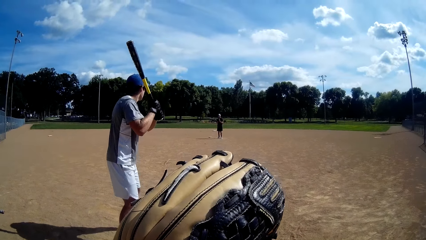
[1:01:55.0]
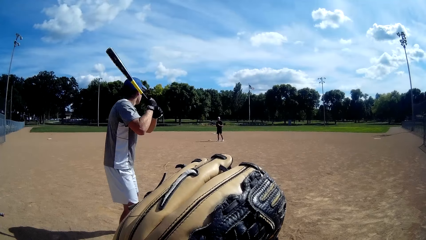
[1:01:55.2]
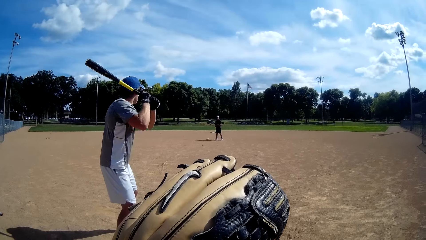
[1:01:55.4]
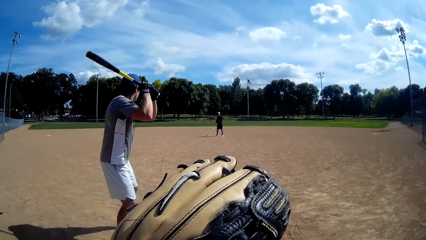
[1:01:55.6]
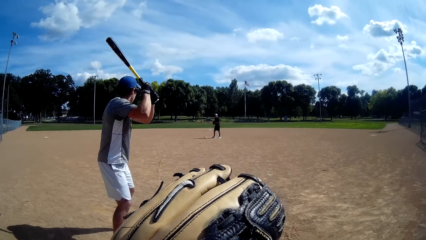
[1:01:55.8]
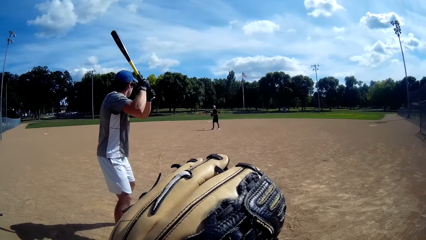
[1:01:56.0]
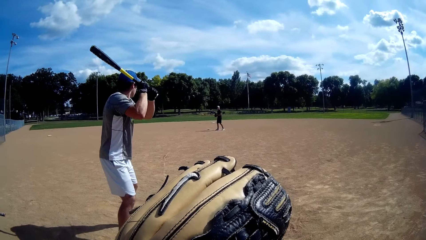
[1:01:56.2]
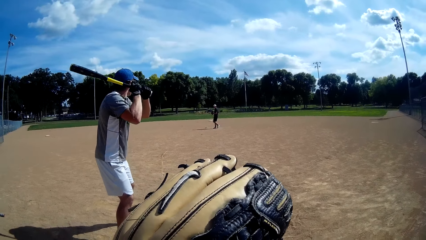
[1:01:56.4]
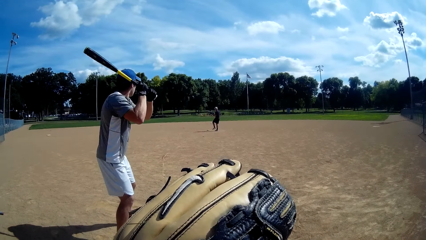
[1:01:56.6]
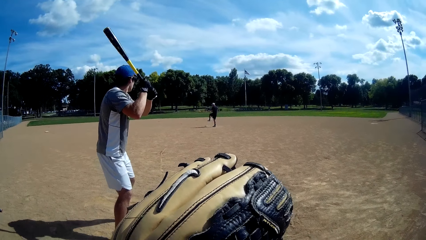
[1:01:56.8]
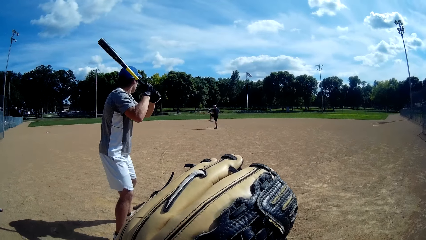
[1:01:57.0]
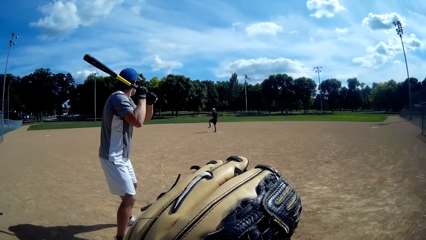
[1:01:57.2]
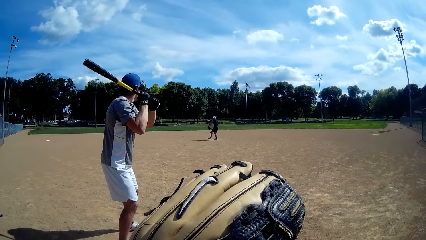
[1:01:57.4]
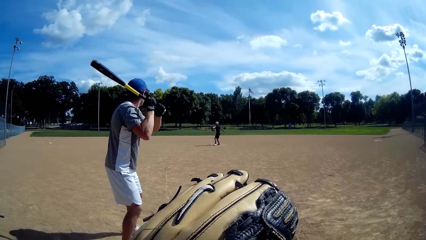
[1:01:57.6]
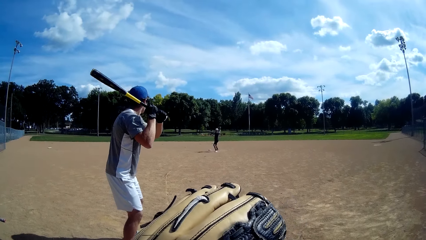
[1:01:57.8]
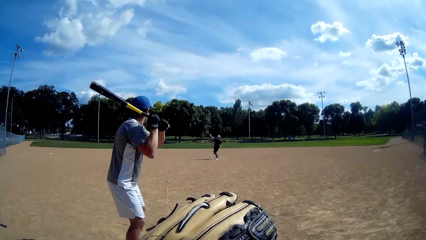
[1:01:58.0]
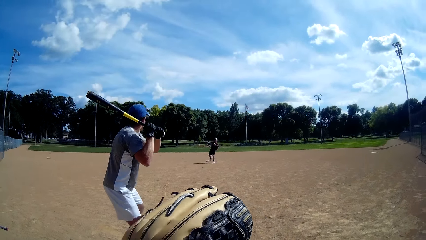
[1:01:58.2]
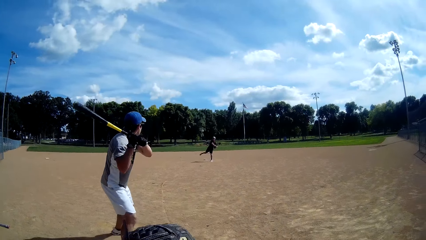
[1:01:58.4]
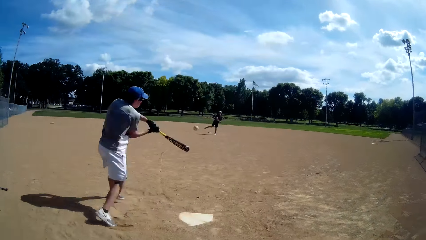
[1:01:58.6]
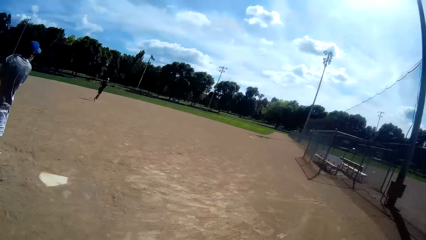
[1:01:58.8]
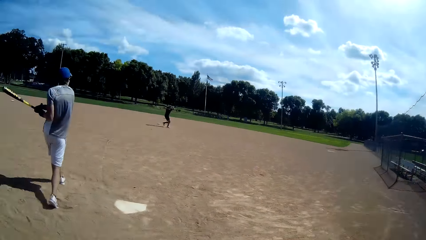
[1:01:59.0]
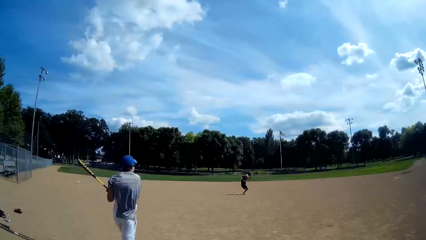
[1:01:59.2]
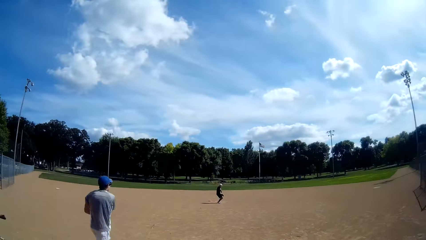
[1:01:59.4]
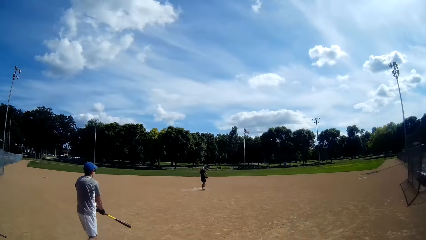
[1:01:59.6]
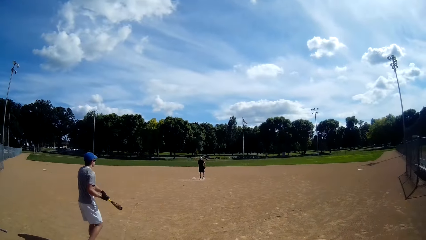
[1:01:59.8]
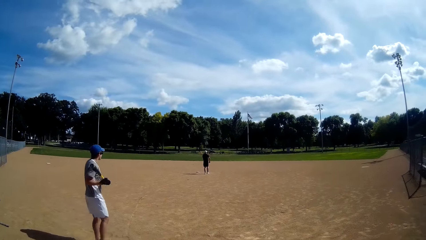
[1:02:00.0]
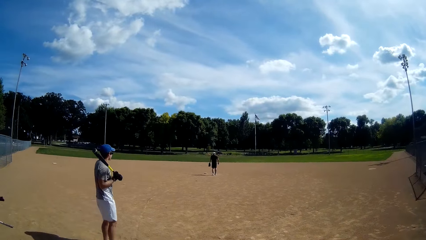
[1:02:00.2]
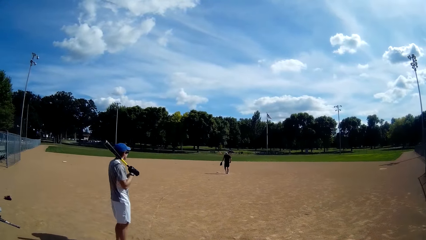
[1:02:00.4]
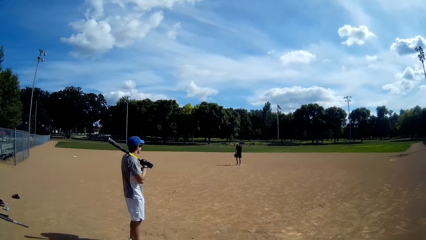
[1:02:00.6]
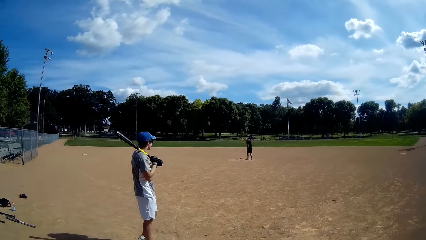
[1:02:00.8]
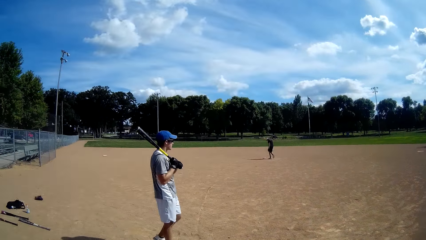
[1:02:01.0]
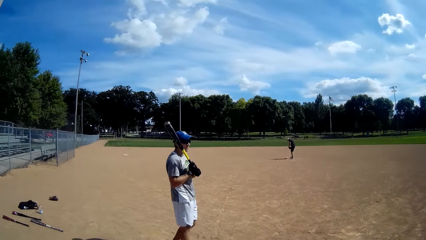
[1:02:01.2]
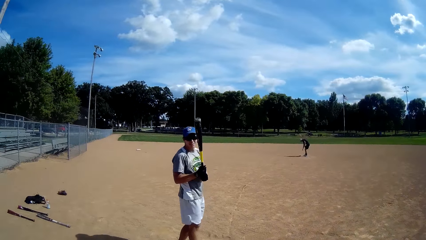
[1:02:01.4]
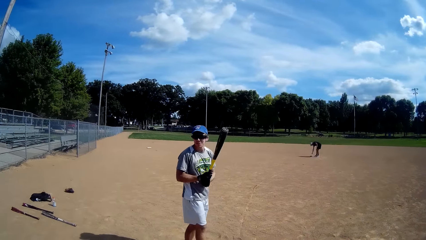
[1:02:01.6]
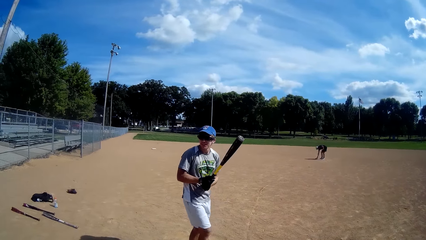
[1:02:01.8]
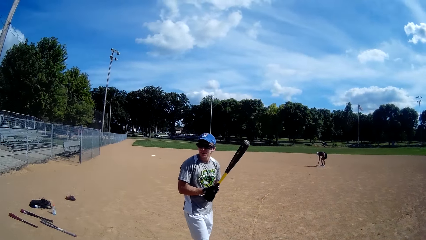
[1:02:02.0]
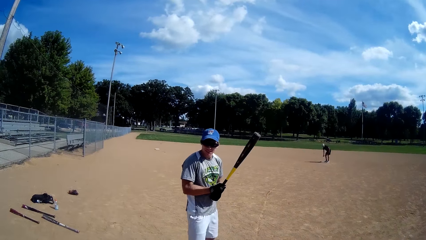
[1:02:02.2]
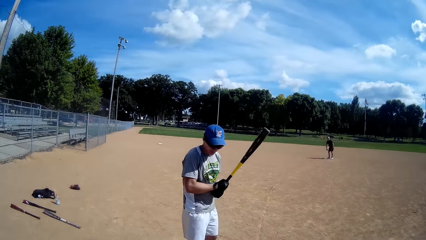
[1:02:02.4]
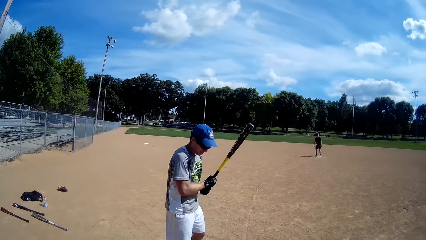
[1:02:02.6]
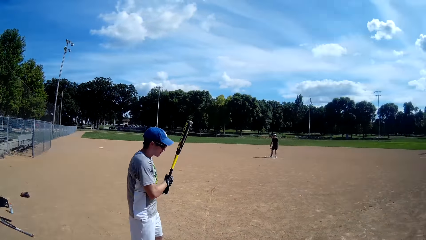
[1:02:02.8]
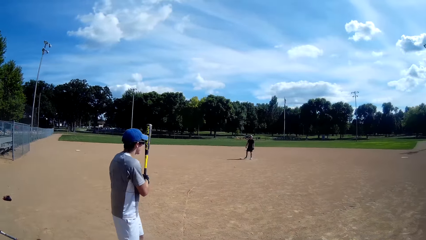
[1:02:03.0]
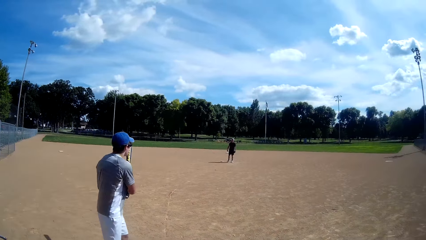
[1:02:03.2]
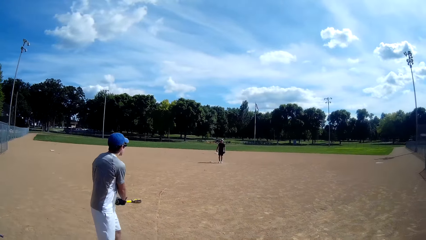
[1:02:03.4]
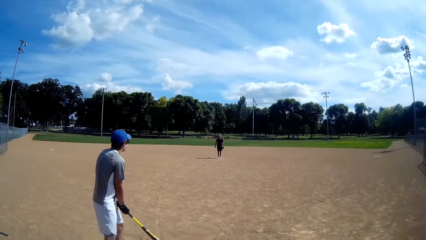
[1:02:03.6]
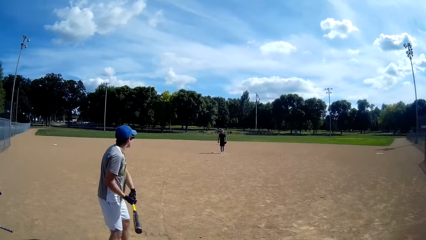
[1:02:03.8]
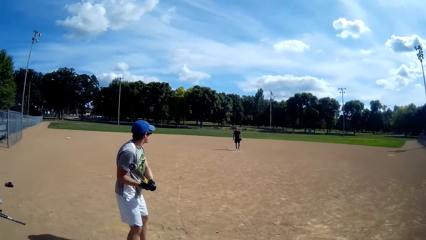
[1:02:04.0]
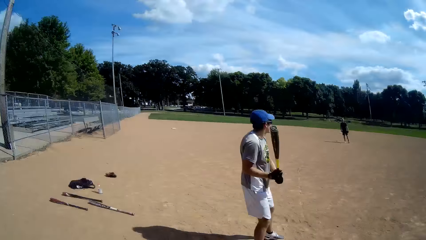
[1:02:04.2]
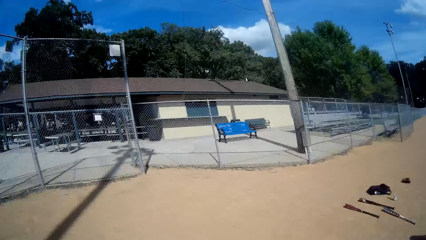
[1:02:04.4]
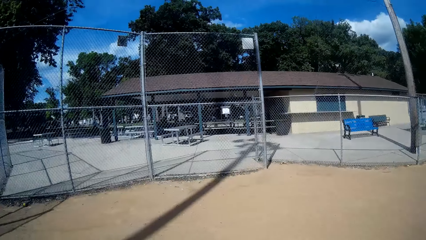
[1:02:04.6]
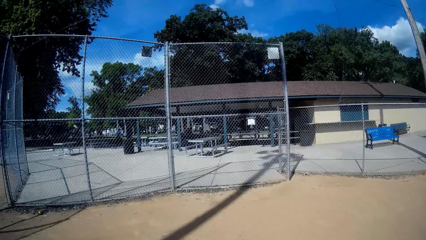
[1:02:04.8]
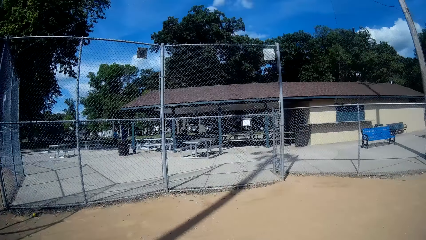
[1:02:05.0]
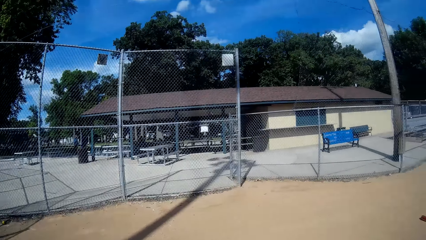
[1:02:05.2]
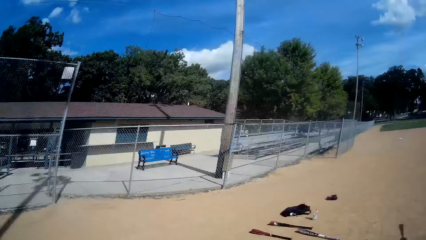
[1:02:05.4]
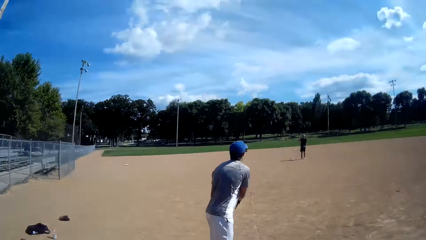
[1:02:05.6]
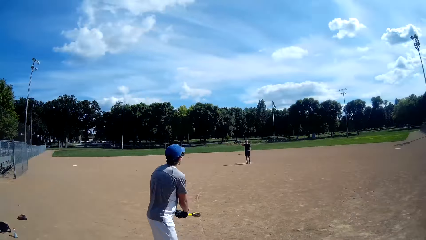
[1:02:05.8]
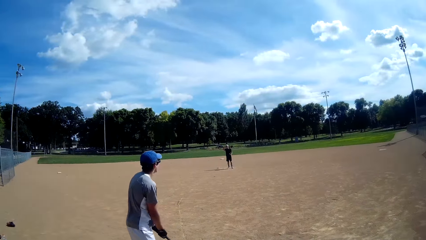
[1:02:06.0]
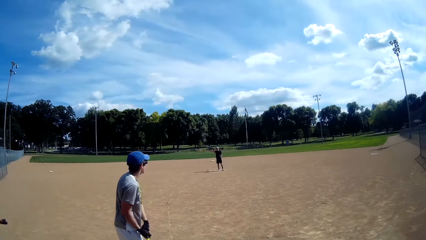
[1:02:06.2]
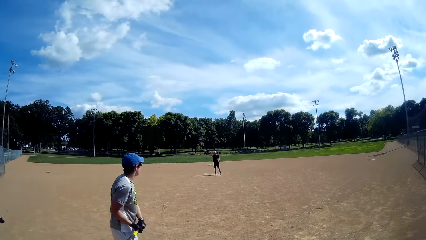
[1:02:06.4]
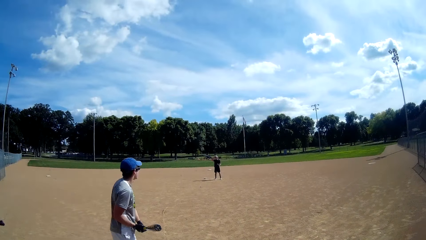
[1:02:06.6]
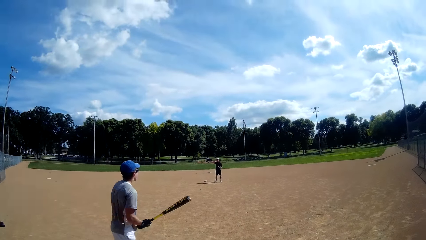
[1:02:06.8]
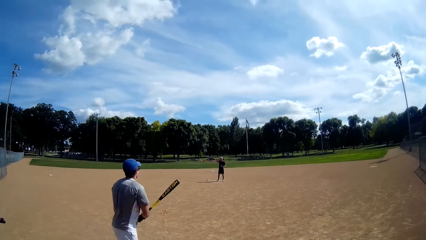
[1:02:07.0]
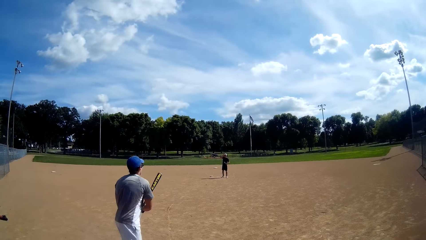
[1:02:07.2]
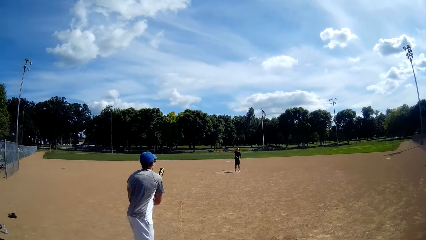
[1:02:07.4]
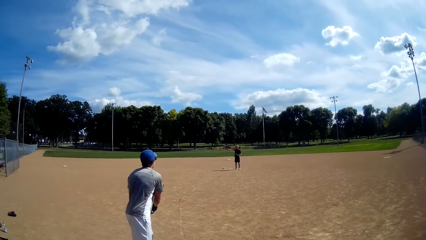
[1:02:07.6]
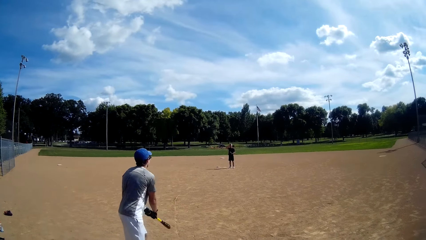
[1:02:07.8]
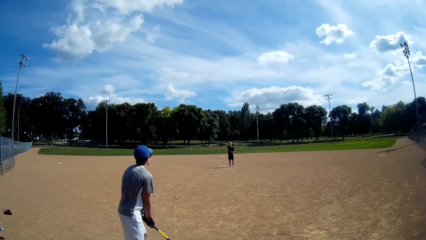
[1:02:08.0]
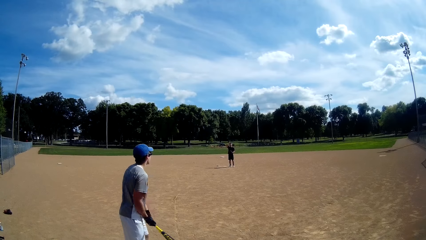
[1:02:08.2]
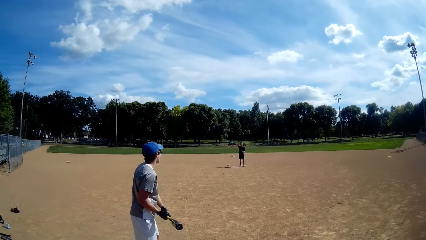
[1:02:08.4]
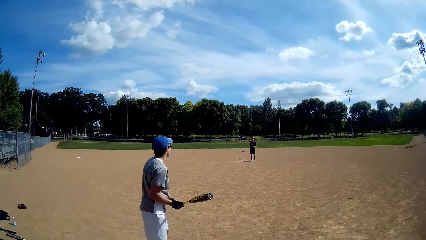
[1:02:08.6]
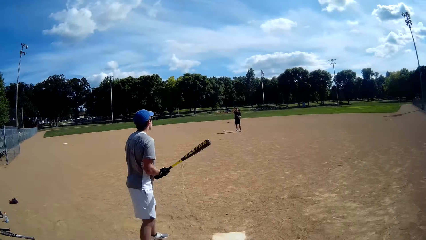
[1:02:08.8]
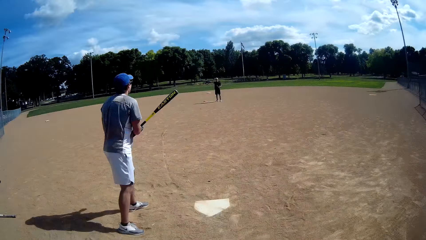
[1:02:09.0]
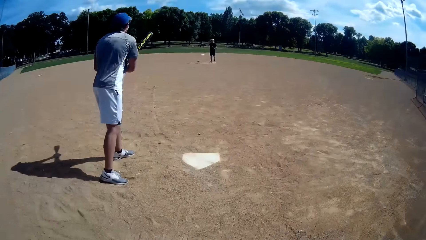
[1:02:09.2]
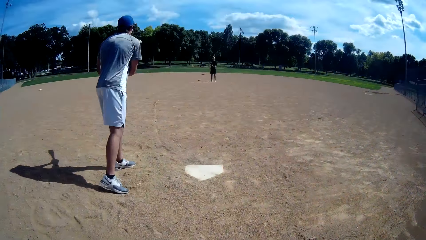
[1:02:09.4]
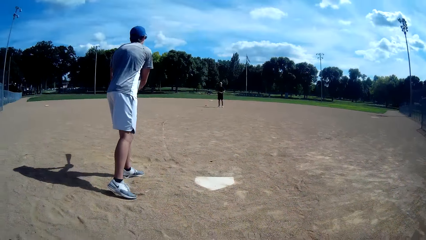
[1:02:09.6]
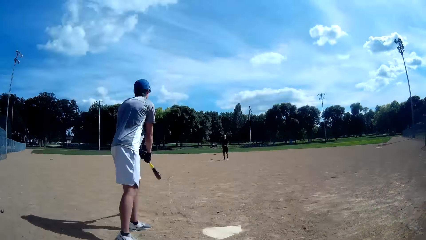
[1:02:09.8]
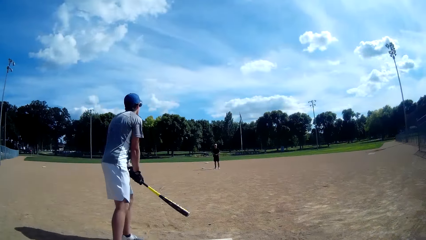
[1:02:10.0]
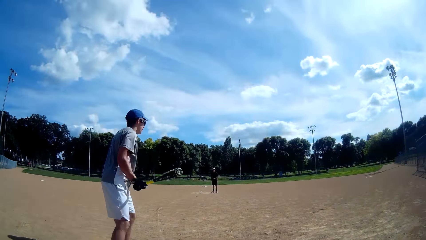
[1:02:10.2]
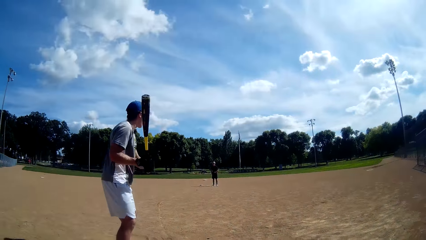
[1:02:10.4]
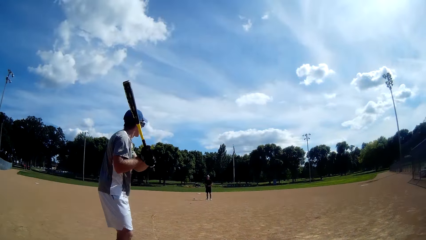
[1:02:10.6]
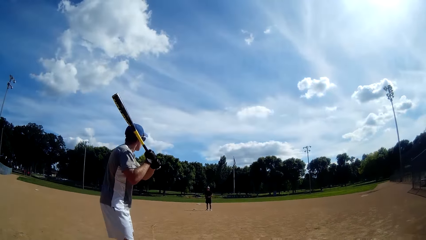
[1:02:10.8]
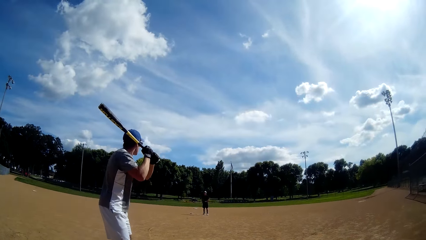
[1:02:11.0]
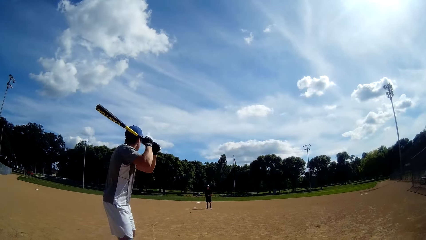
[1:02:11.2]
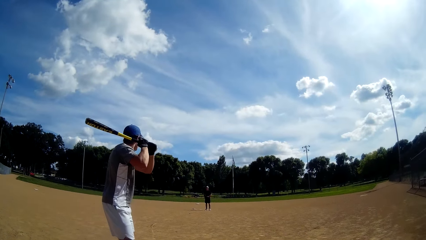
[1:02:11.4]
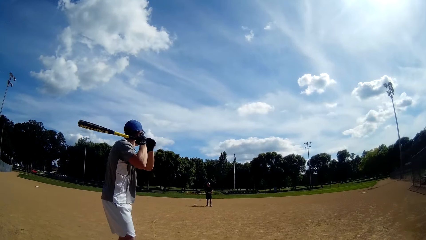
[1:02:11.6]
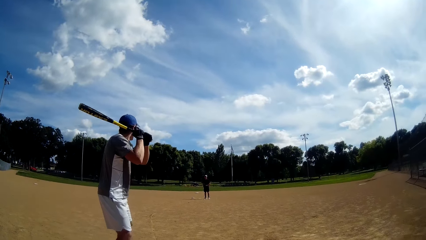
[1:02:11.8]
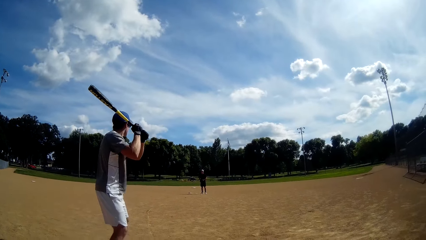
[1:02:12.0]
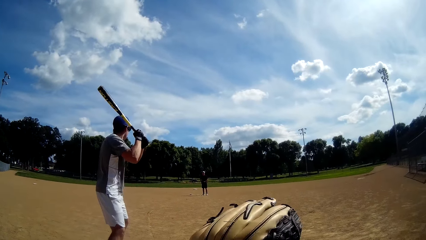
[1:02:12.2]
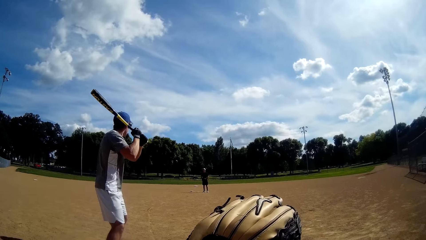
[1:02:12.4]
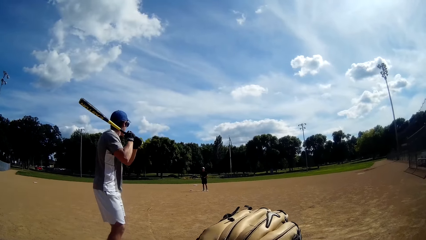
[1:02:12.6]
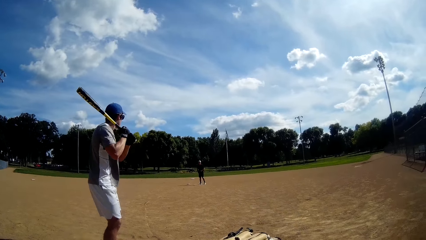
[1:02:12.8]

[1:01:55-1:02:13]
A man throws the baseball to another man. The other man hits the baseball with a baseball bat. The first man prepares to throw the ball. The other man swings the bat.
